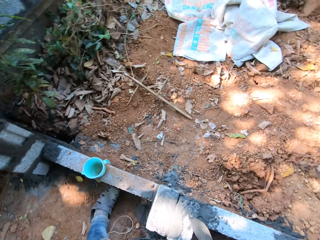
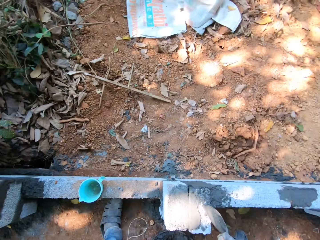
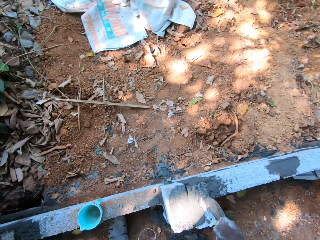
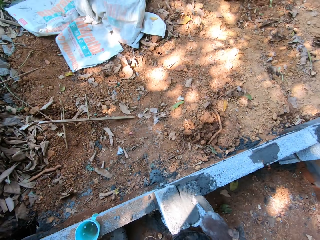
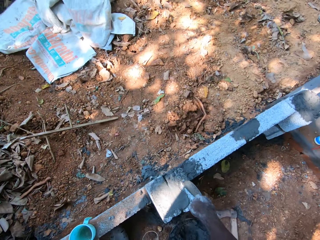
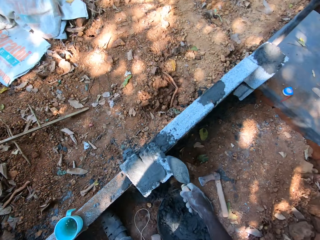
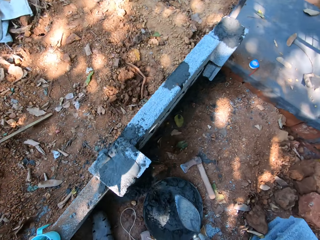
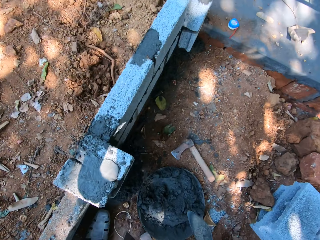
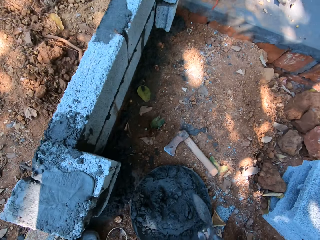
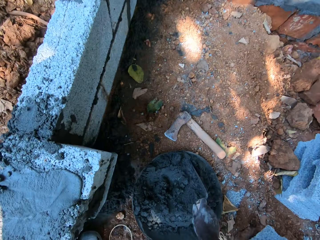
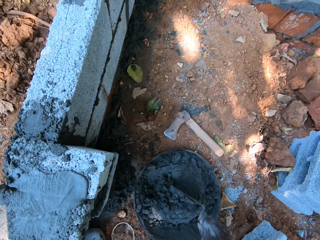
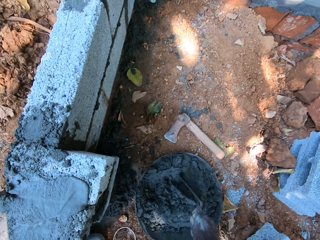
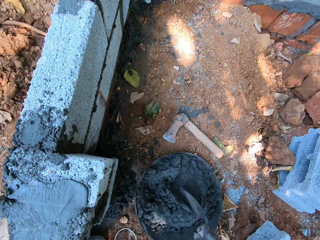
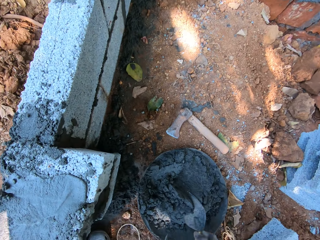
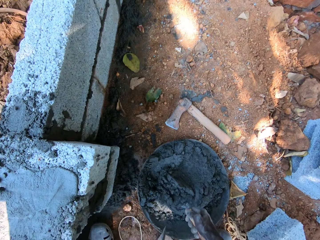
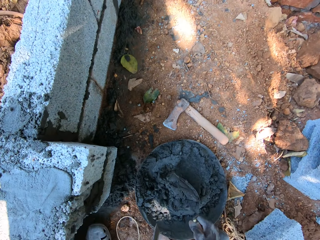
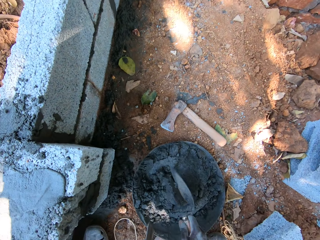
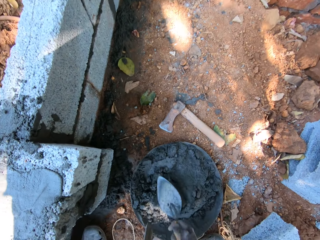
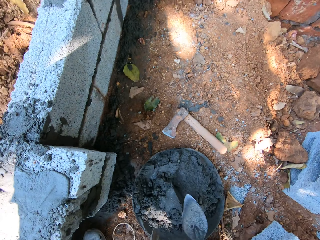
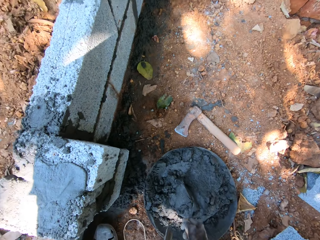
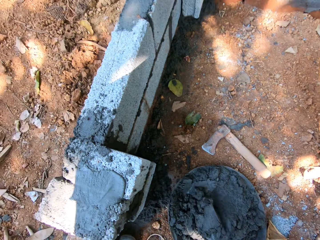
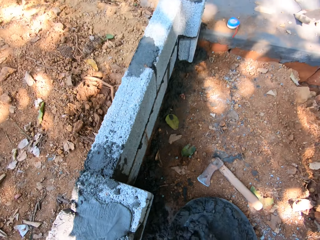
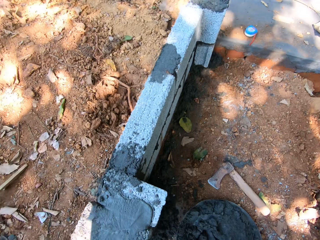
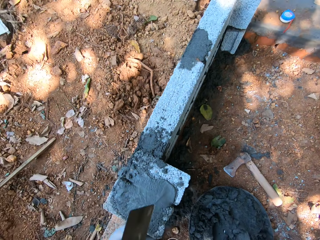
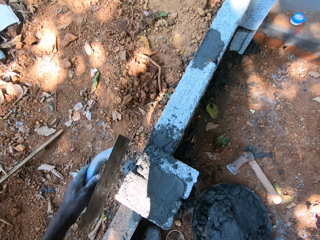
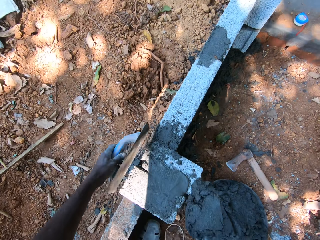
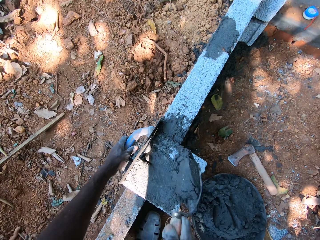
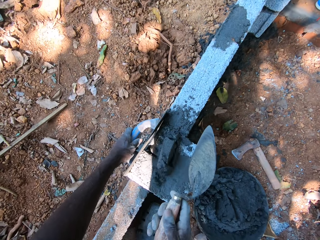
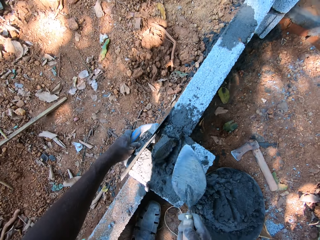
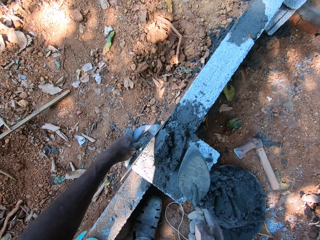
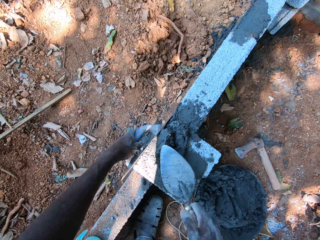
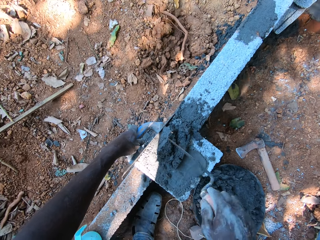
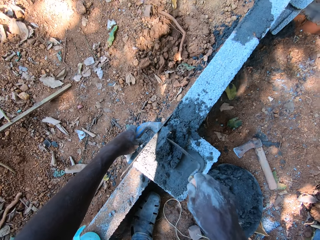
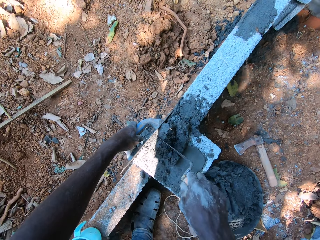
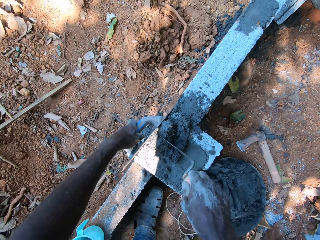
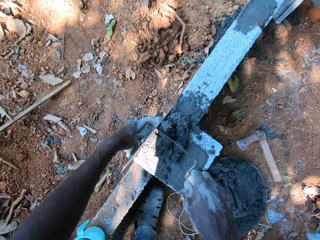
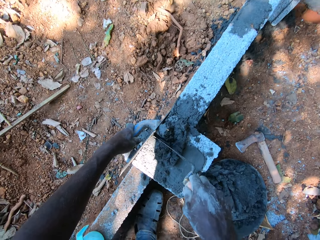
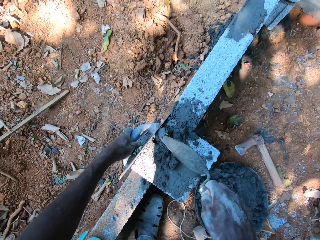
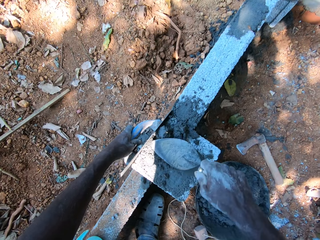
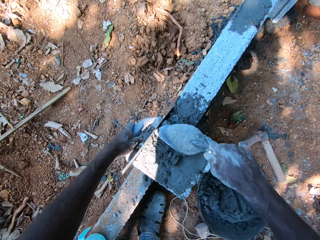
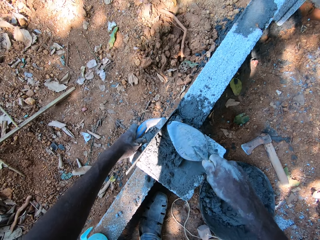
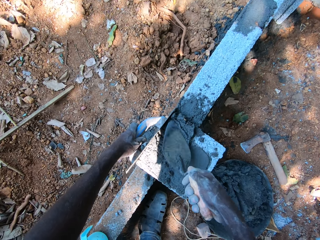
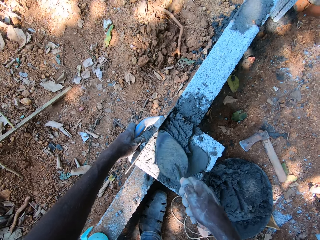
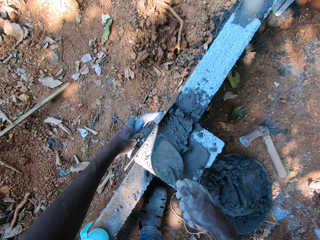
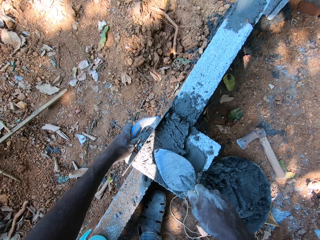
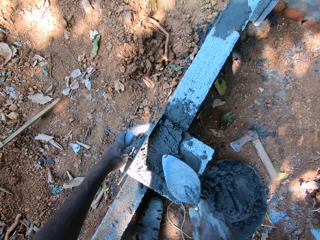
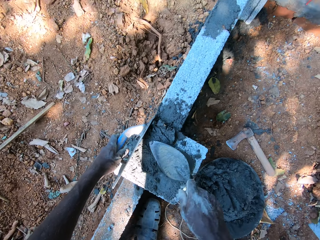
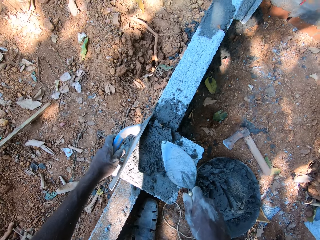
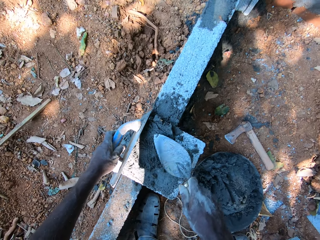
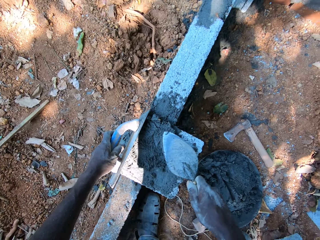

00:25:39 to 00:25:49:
The camera wearer moves. He taps the fence with the trowel in his right hand. He puts the trowel on a stone. He spreads cement. He stirs mortar in the pan on the ground with the trowel in his right hand. He puts the trowel on the cement. He packs the mortar from the pan on the ground with the trowel in his right hand. He places the trowel in his left hand on the fence. He pours the mortar in the trowel in his right hand on the fence. He applies the mortar on the fence with the trowel in his right hand.

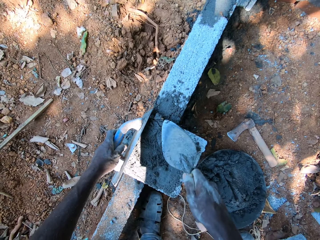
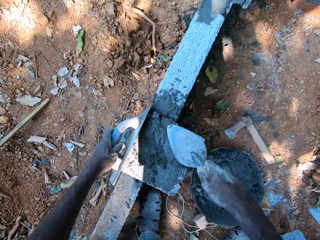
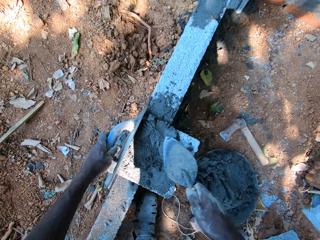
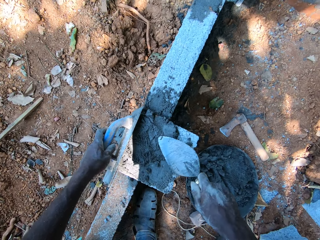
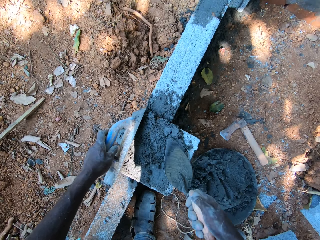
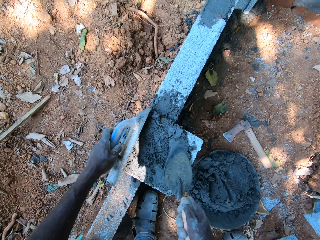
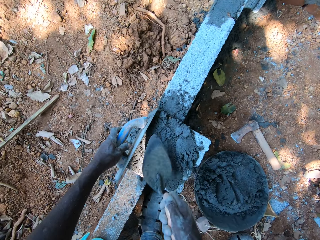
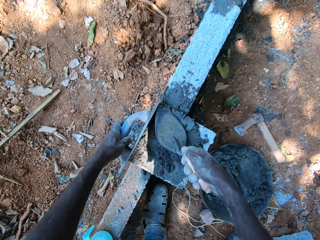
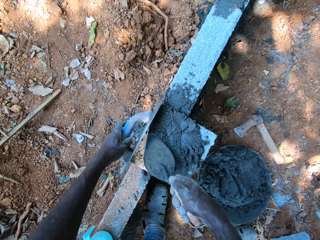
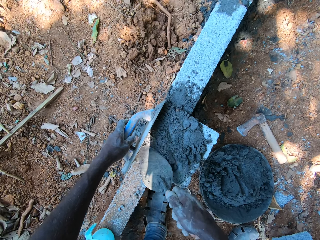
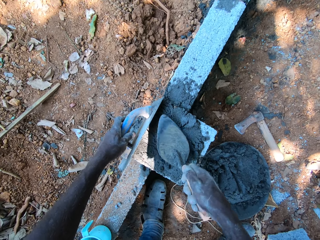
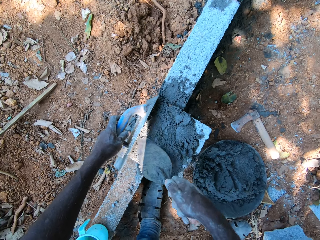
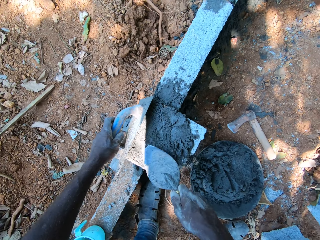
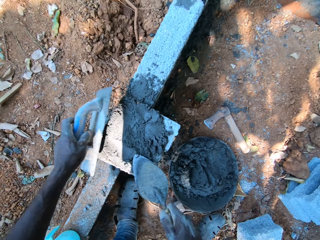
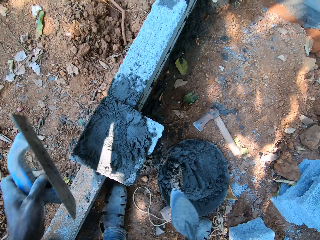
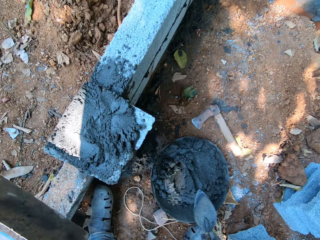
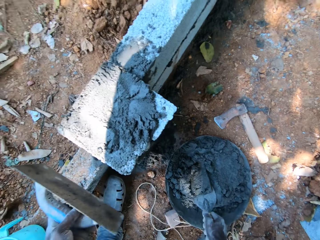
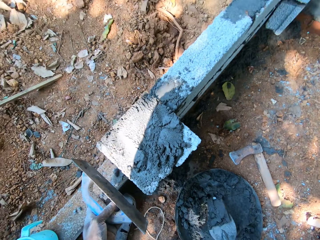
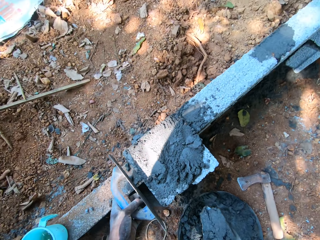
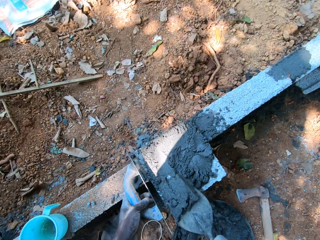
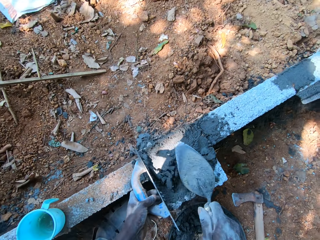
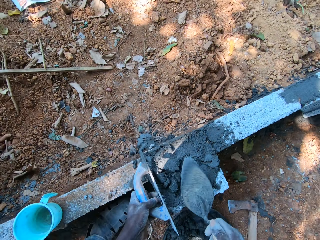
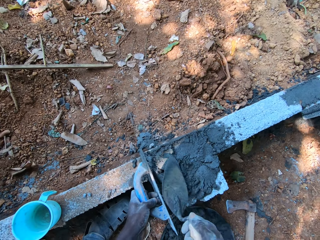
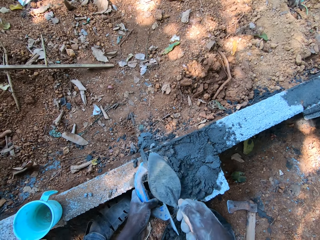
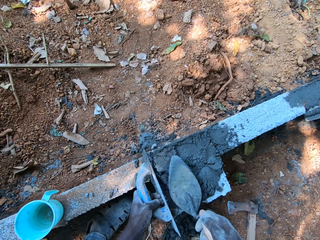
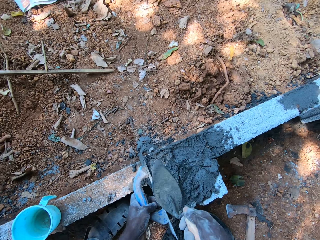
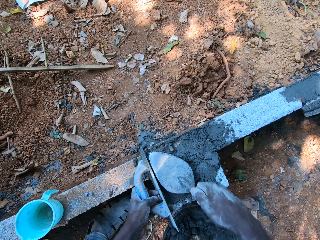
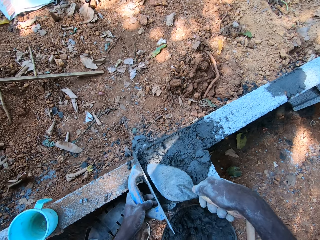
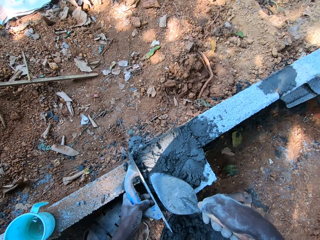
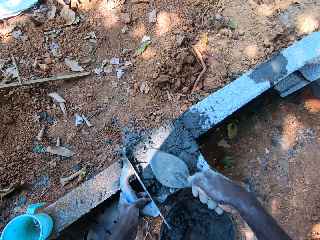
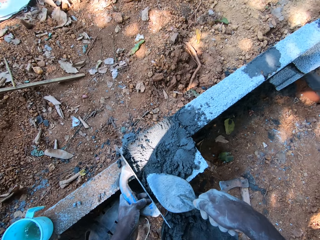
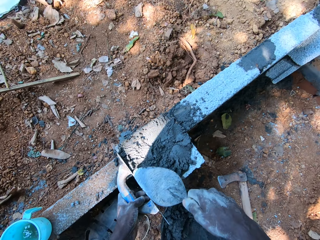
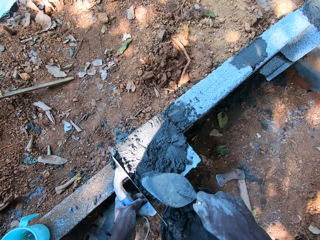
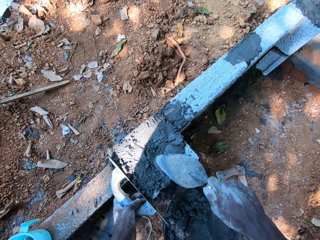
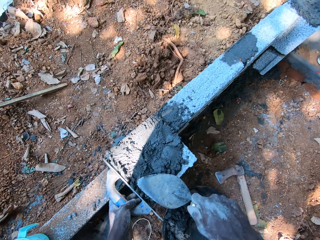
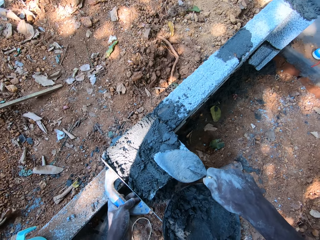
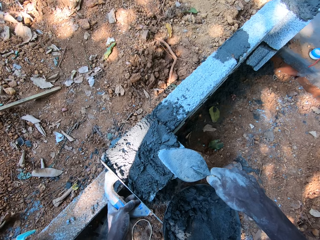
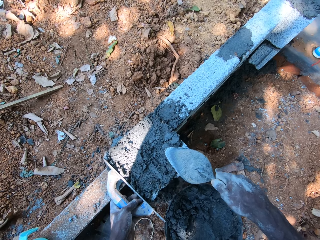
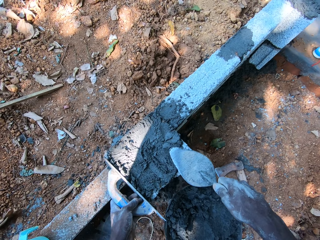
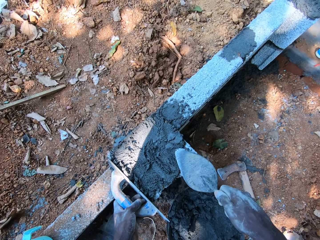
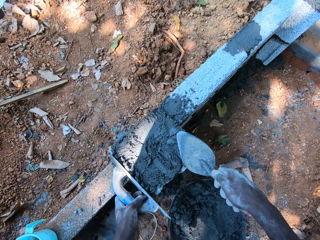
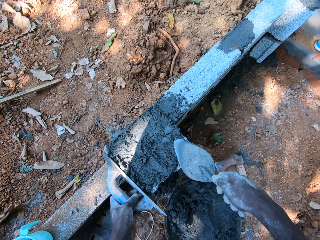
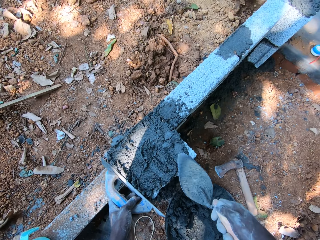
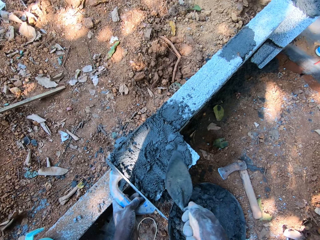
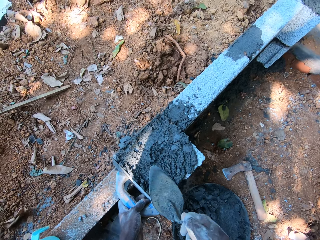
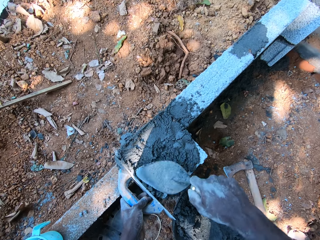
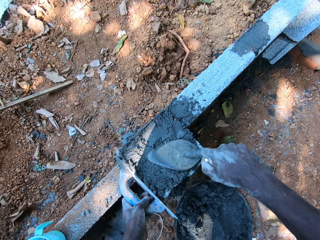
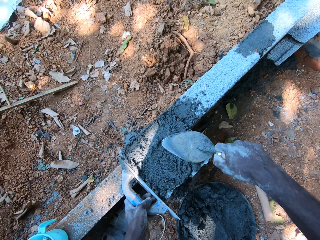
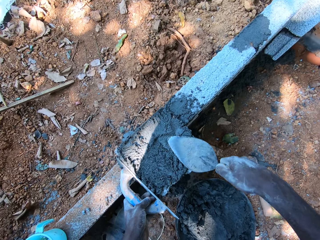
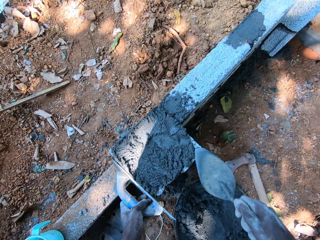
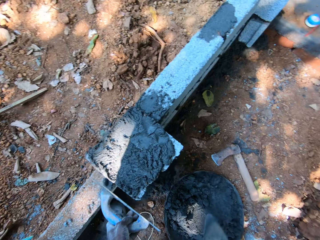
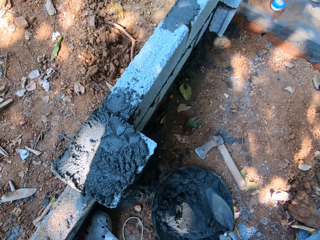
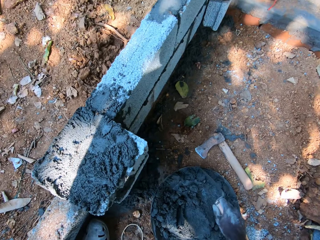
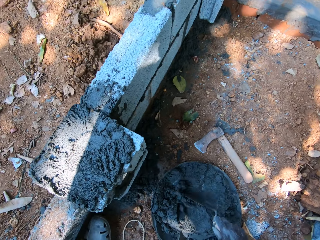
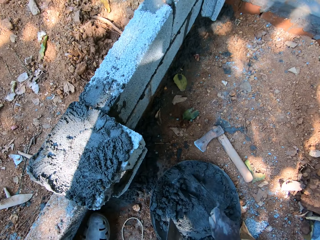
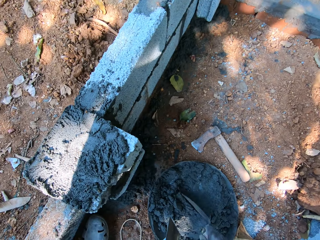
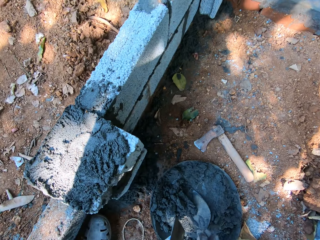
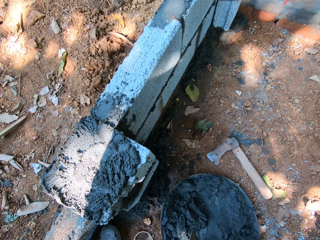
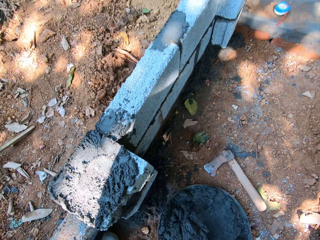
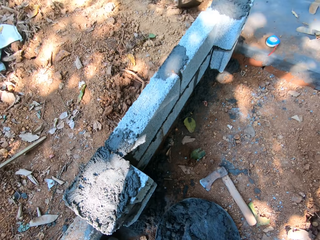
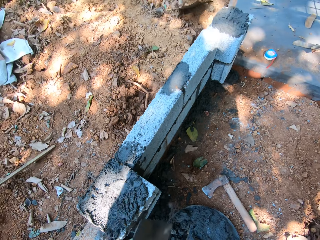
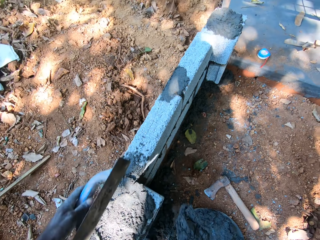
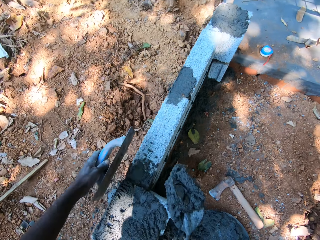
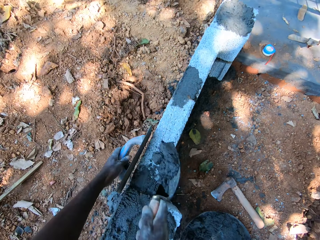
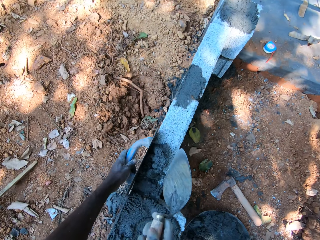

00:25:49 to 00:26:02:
The camera wearer removes the trowel from the fence with his left hand. He packs mortar from the pan on the ground with the trowel in his right hand. He places the trowel in his left hand on the fence. He pours the mortar in the trowel in his right hand on the fence. He applies the mortar on the fence with the trowel in his right hand. He removes the trowel from the fence with his left hand. He stirs the mortar in the pan on the ground with the trowel in his right hand. He spreads cement. He packs the mortar from the pan on the ground with the trowel in his right hand.
